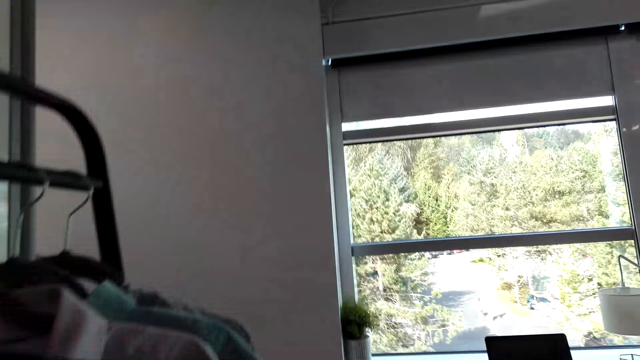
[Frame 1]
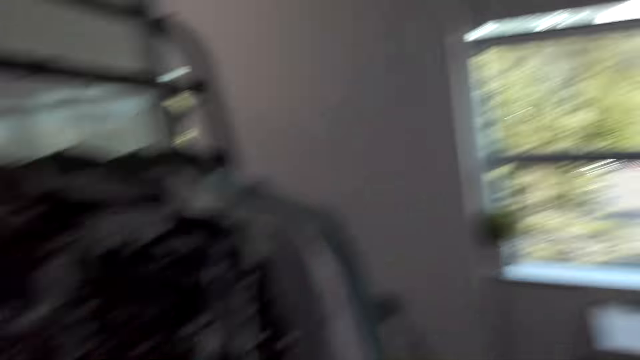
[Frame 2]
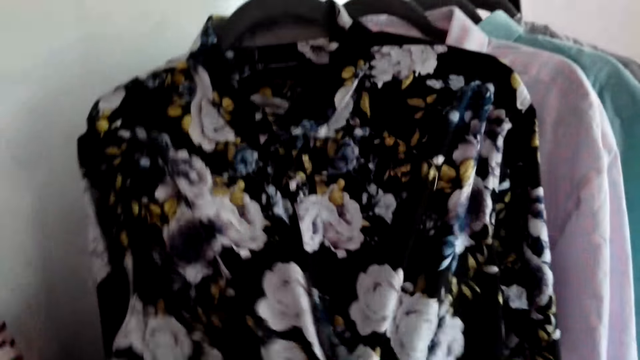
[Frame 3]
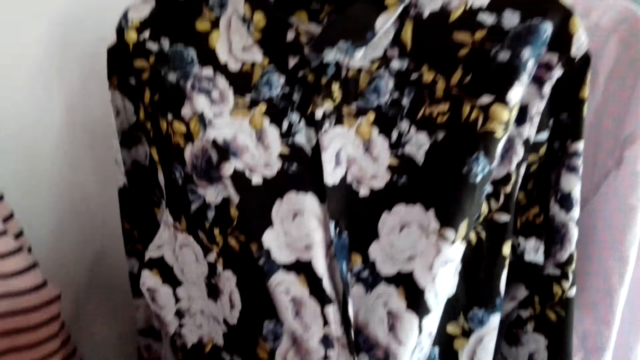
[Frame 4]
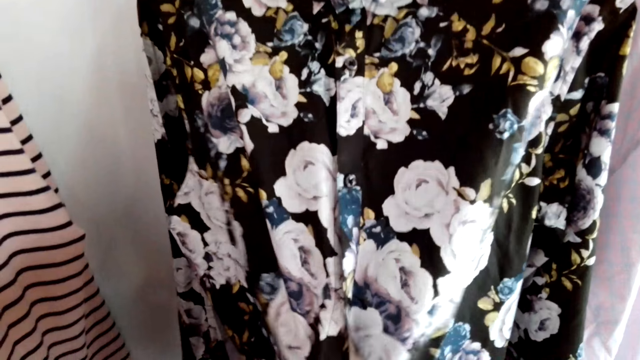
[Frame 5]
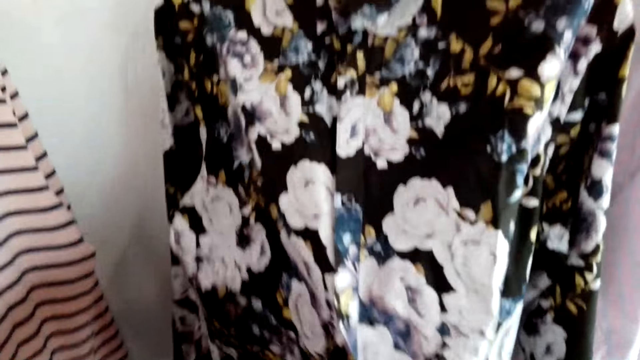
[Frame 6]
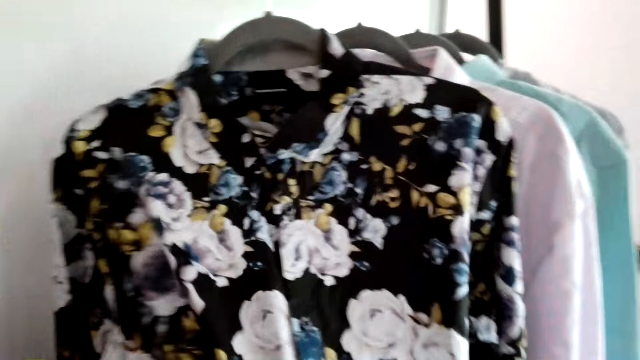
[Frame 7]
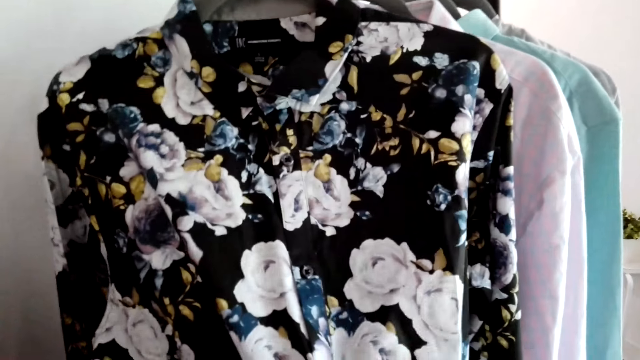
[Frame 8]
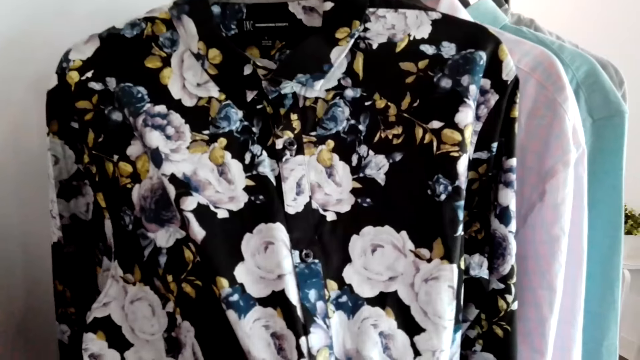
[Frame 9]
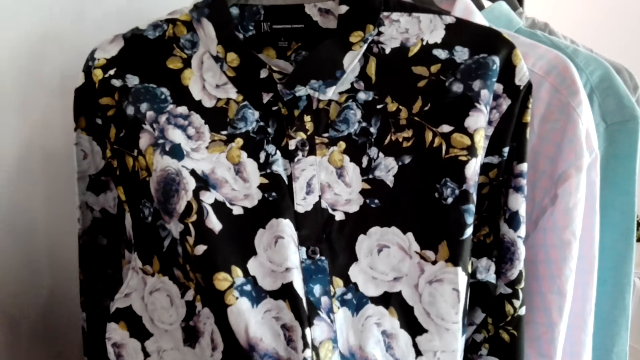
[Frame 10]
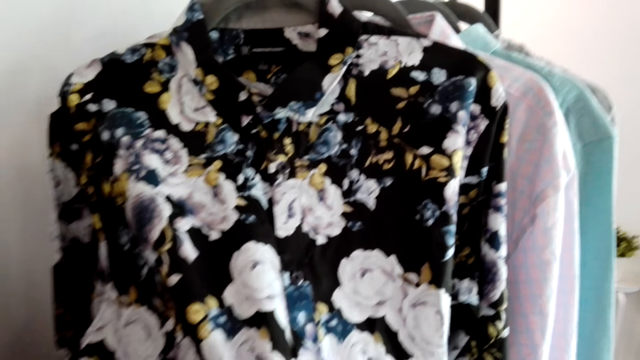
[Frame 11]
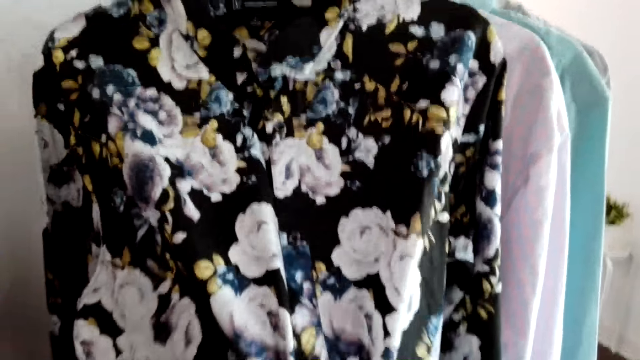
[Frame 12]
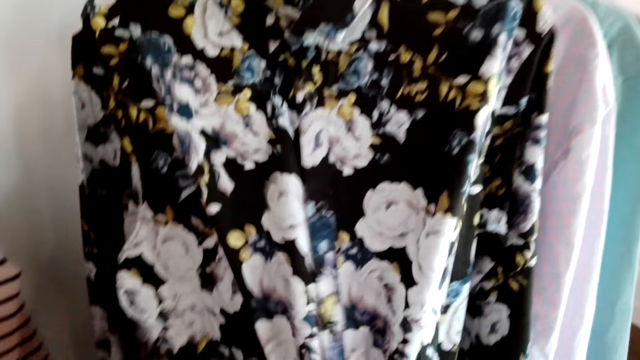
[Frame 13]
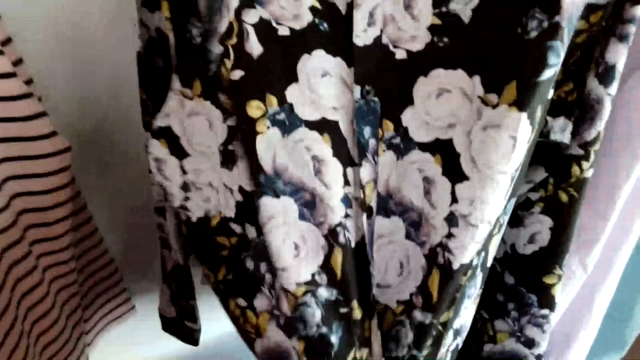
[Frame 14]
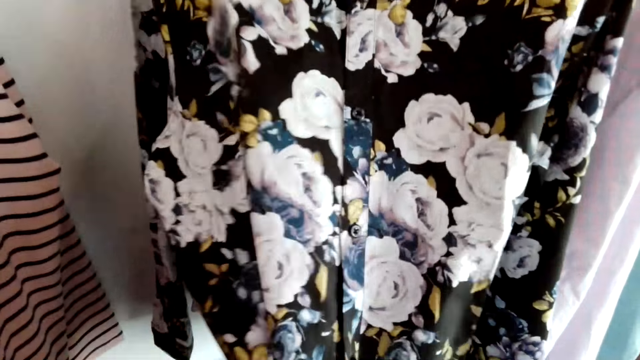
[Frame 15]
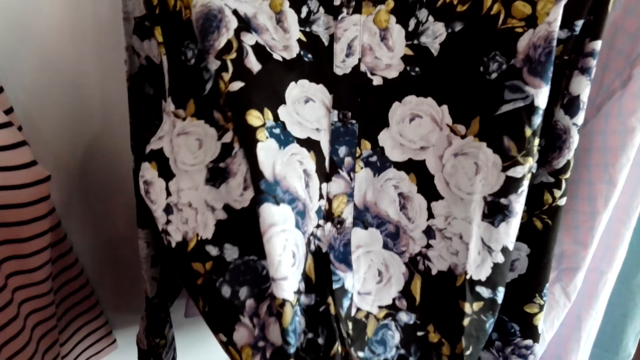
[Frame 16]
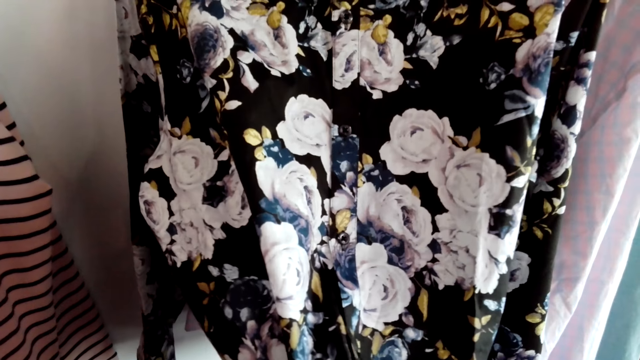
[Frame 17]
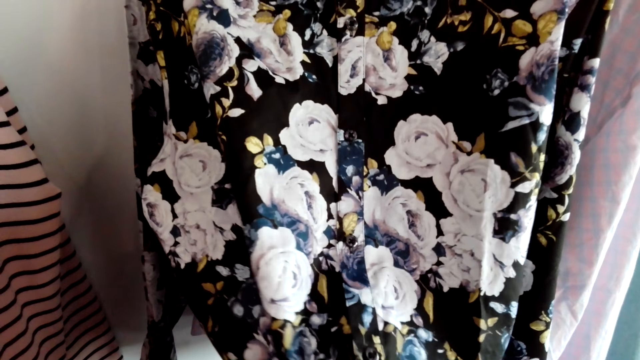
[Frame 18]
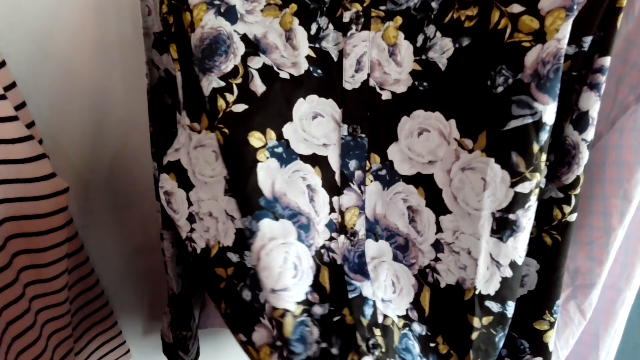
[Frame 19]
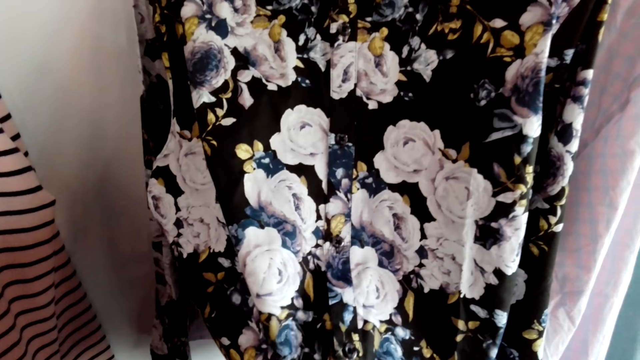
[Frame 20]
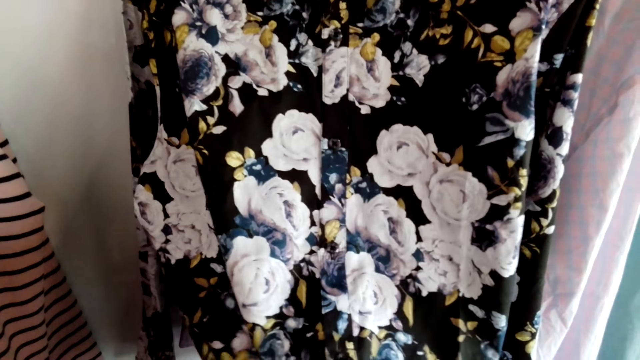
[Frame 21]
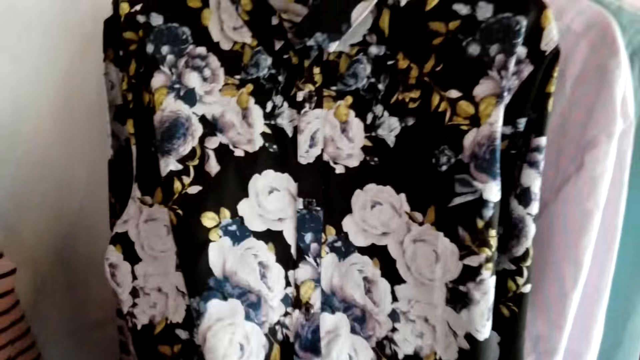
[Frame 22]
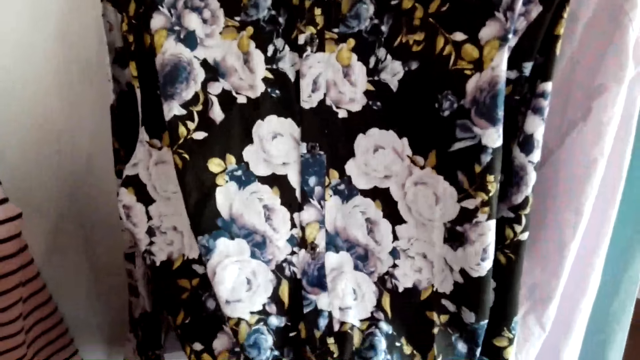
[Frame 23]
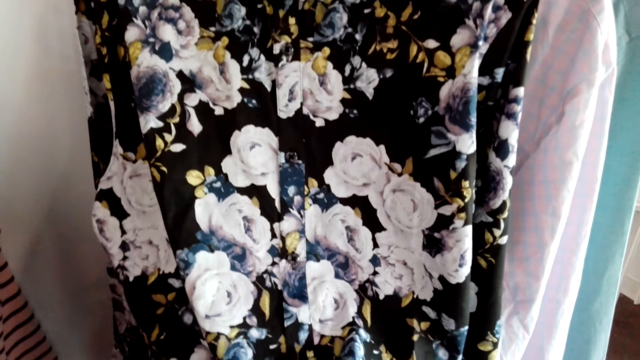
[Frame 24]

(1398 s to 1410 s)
The camera wearer converses with a man. The man converses with the camera wearer. The camera wearer fixes the piece of cloth. The man converses with the camera wearer. The camera wearer looks at the clothes on the hanger. The man converses with the camera wearer.

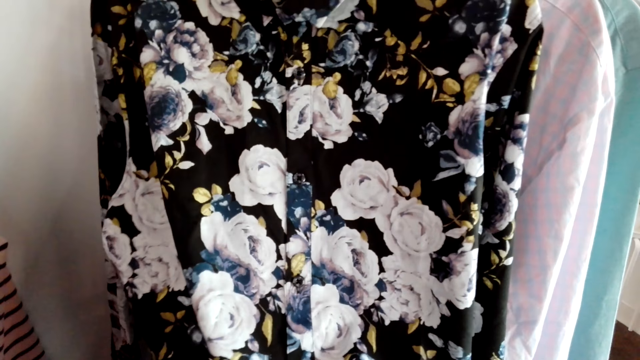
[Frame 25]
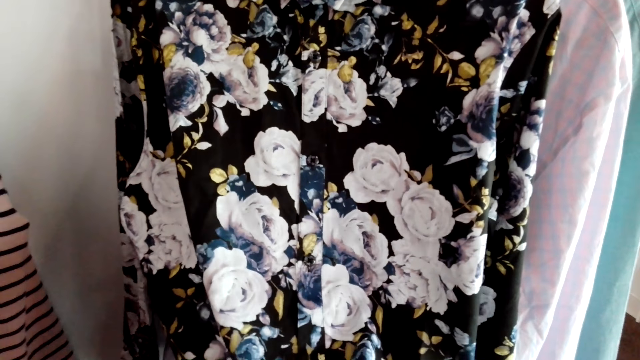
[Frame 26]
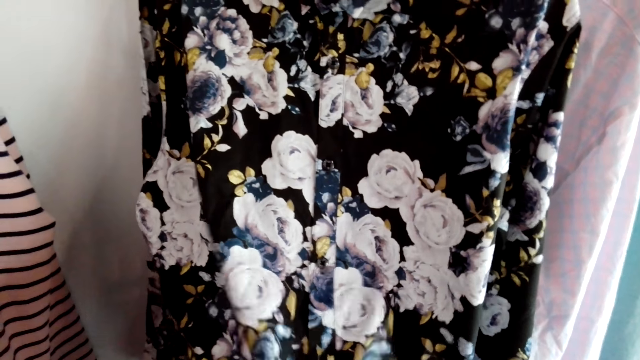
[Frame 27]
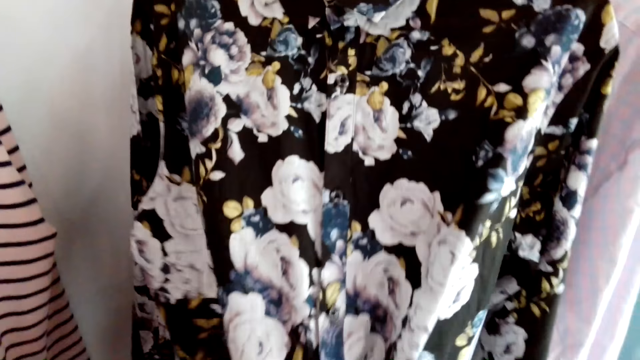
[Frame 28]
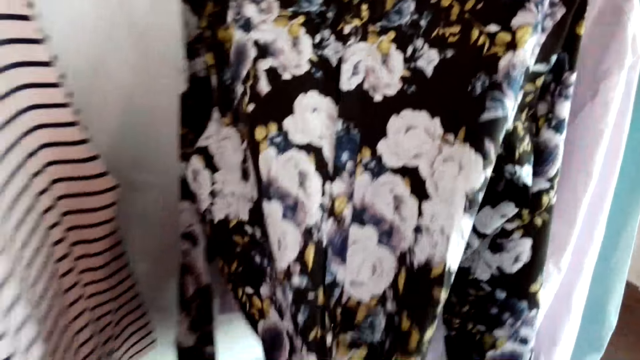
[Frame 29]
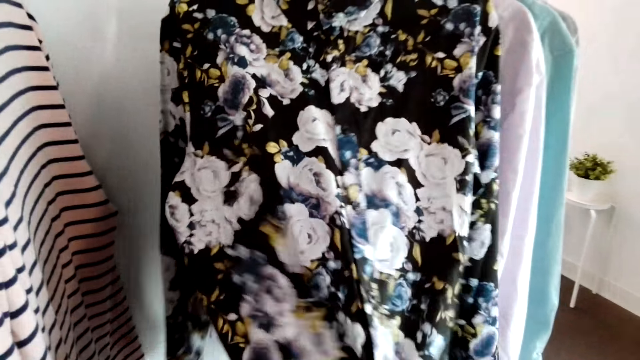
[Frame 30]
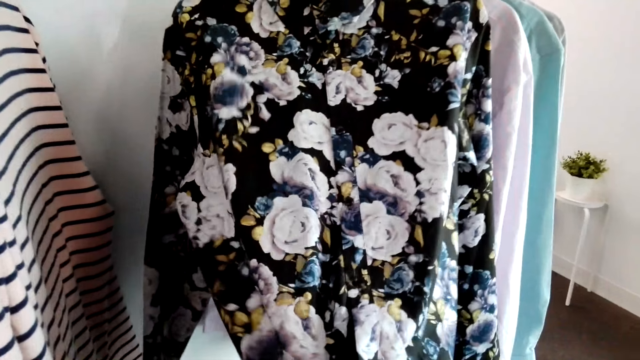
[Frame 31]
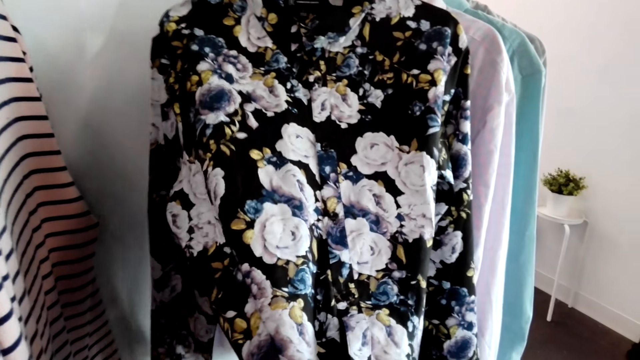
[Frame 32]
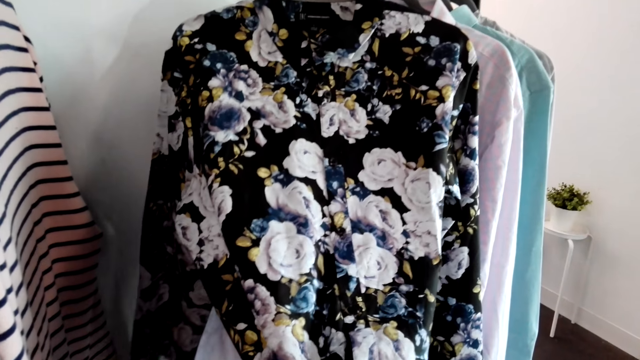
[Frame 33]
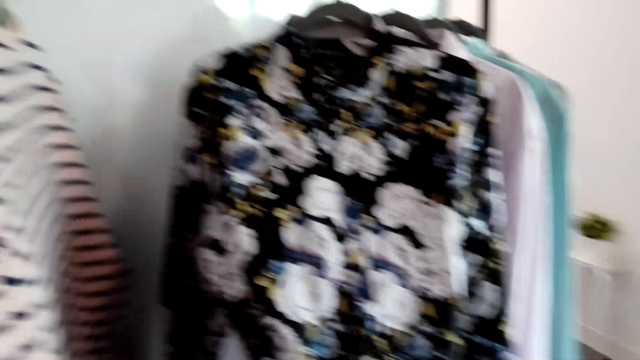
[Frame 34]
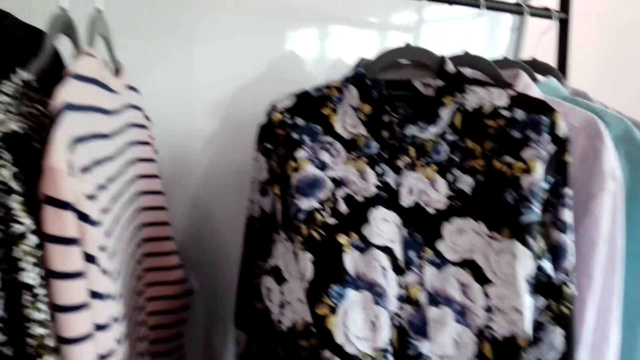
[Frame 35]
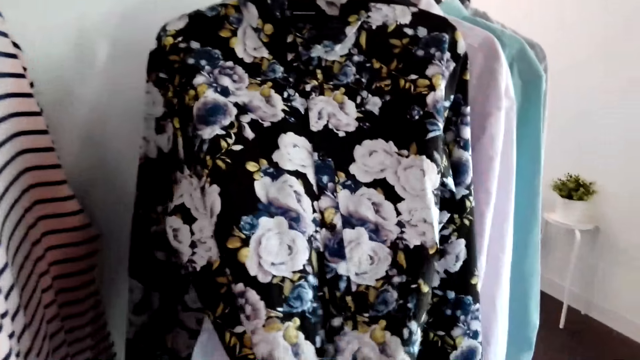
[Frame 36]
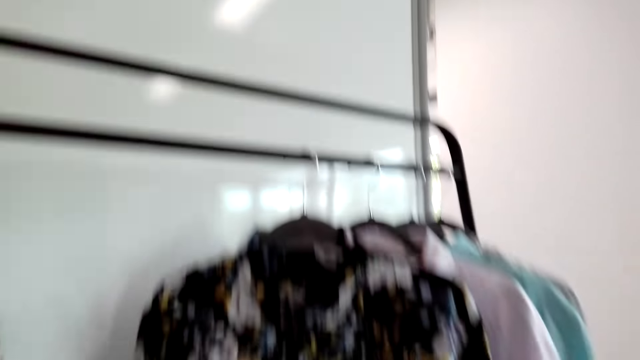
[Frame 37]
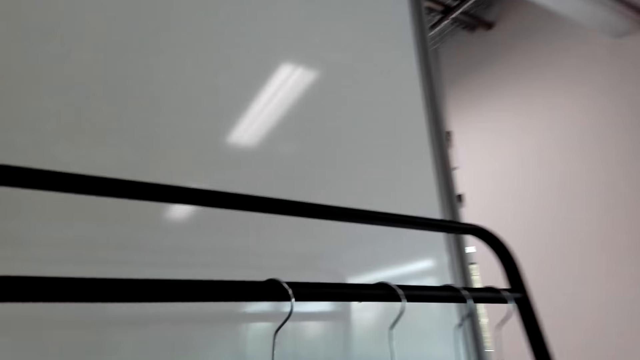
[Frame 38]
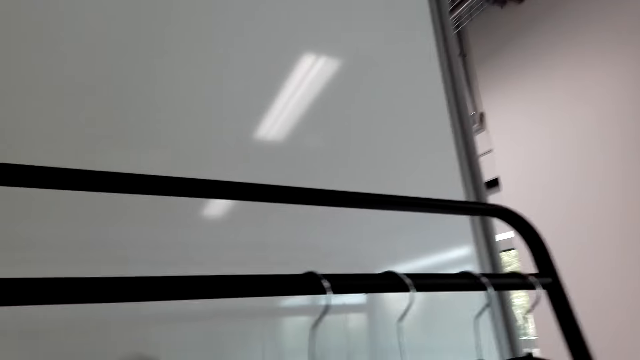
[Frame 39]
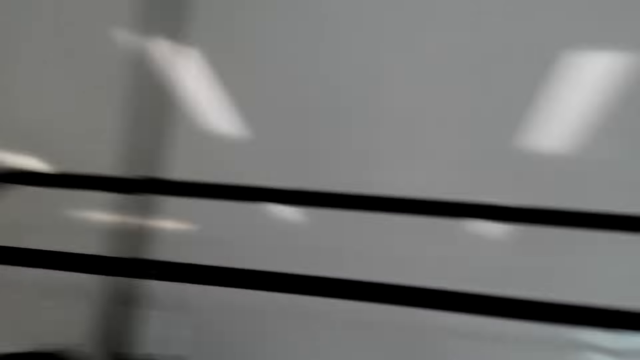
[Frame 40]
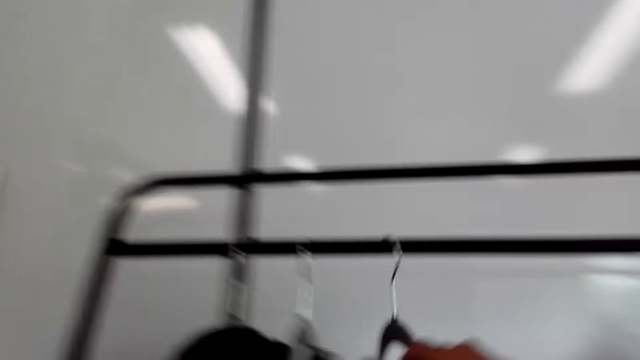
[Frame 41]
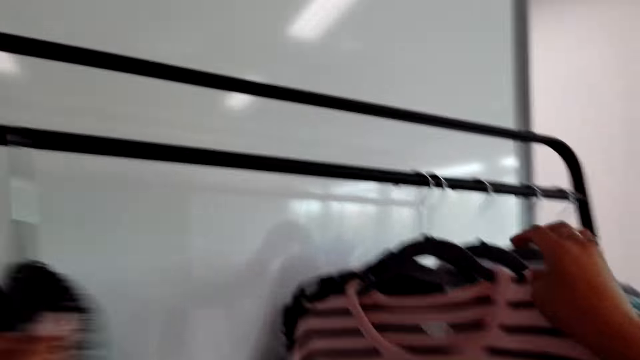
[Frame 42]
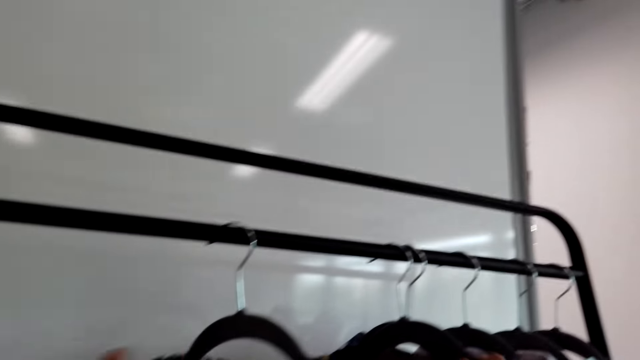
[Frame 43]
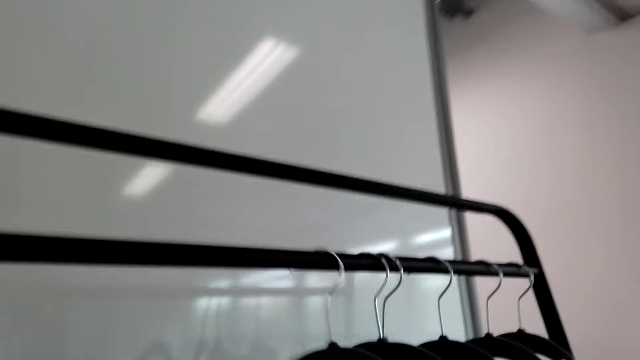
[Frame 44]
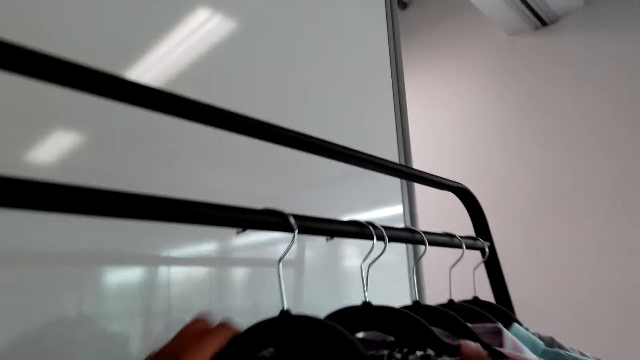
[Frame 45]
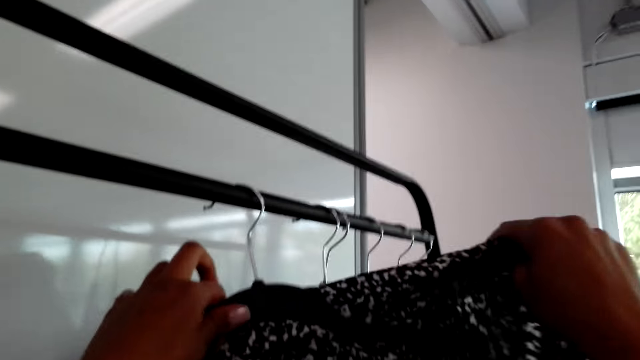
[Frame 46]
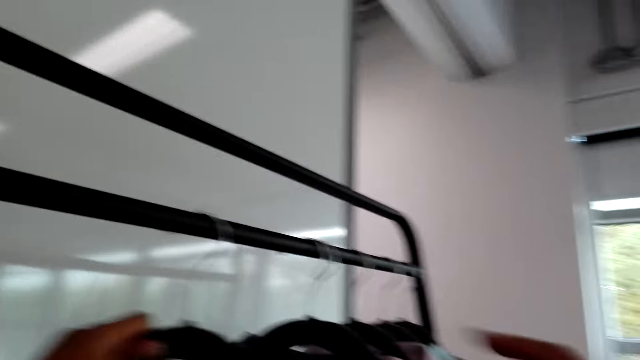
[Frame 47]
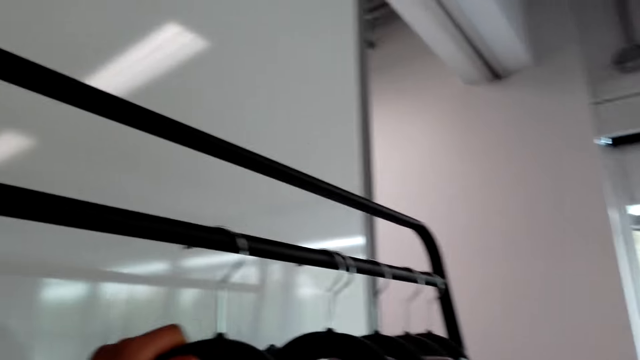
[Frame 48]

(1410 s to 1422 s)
A man converses with the camera wearer. The camera wearer looks at the cloth on the hanger. They converse with the man. They swing a sweater. They swing a shirt. They adjust the shirt on the hanger. They converse with the man.
